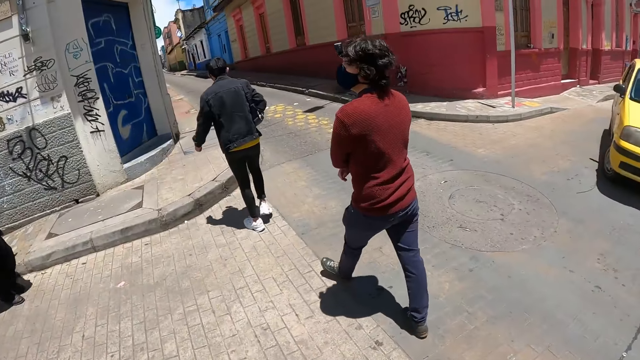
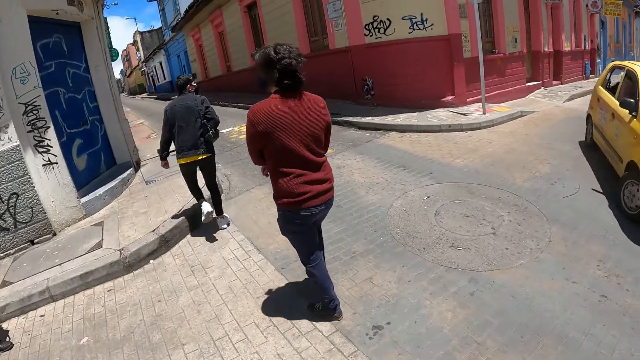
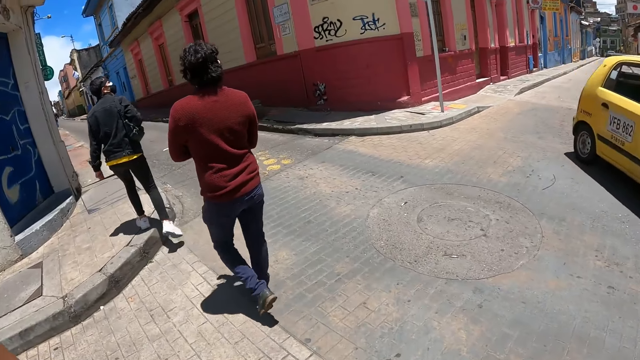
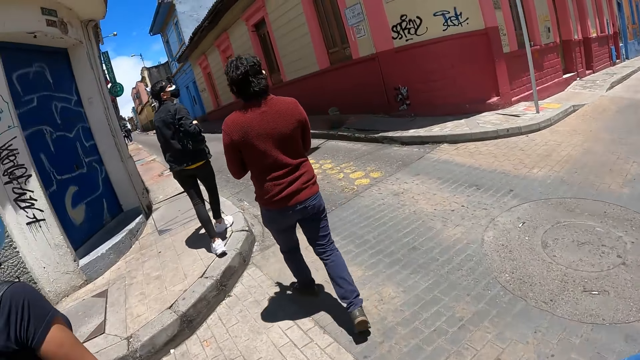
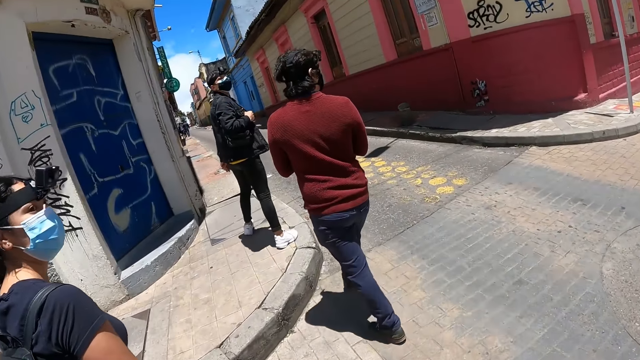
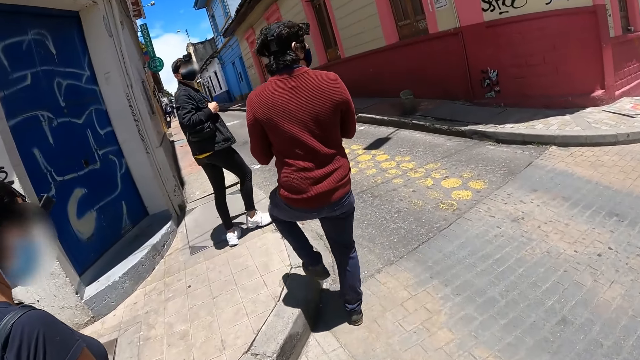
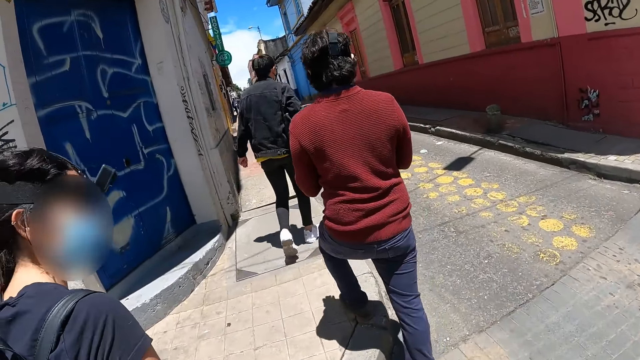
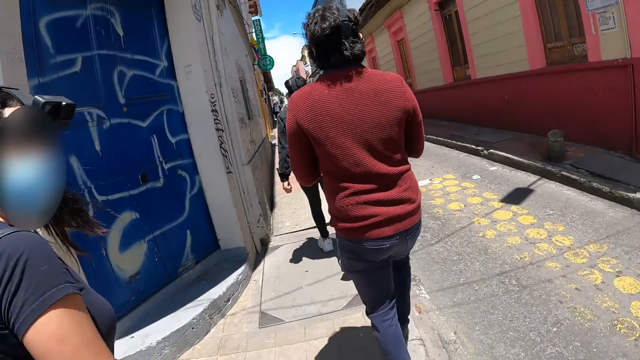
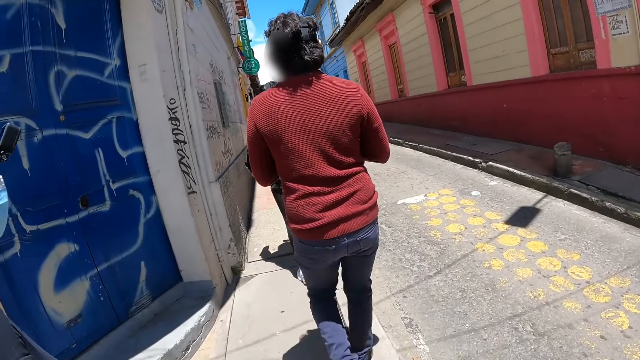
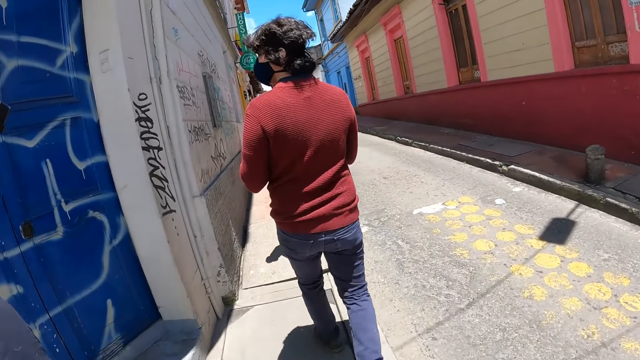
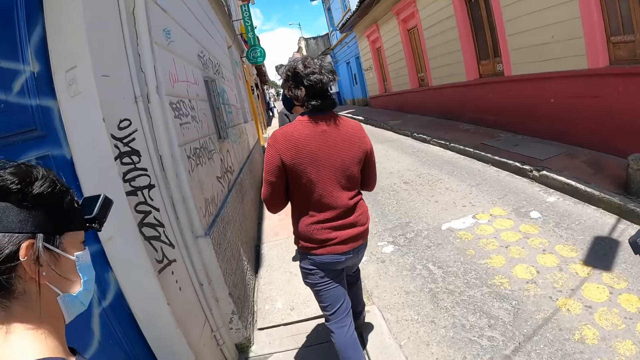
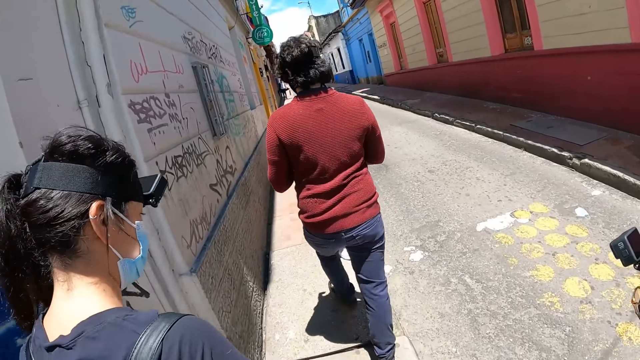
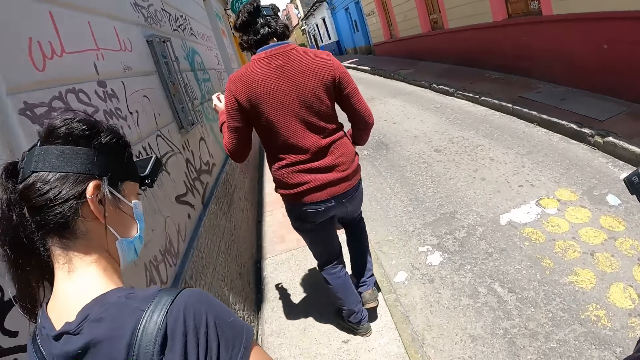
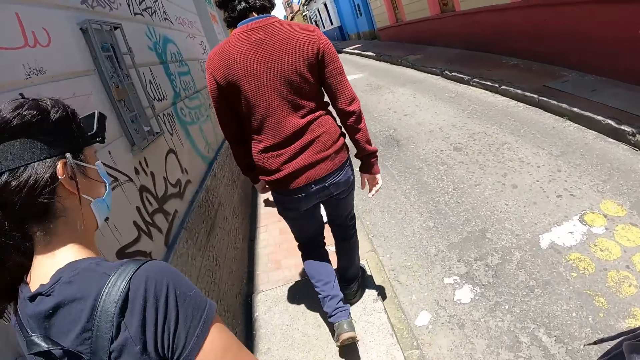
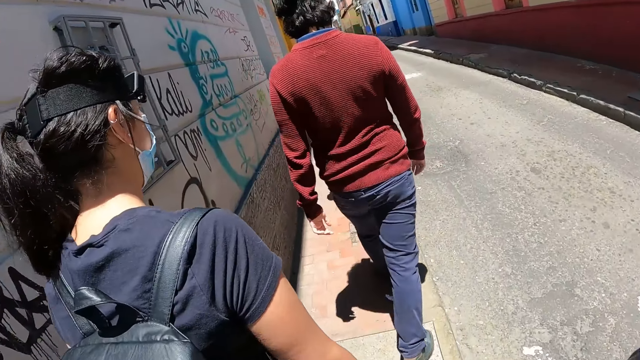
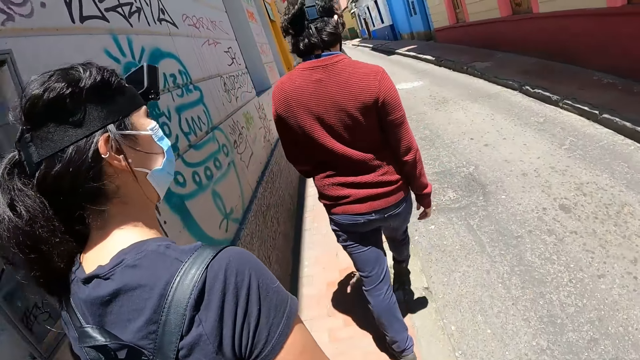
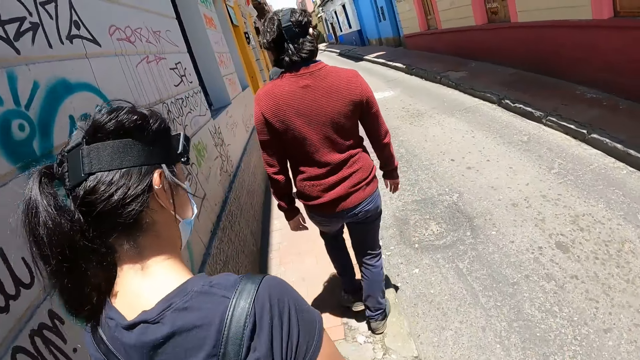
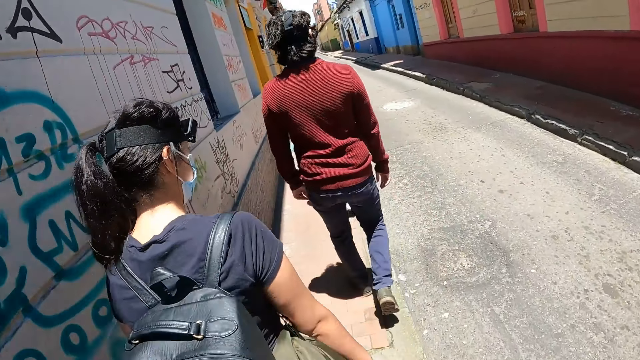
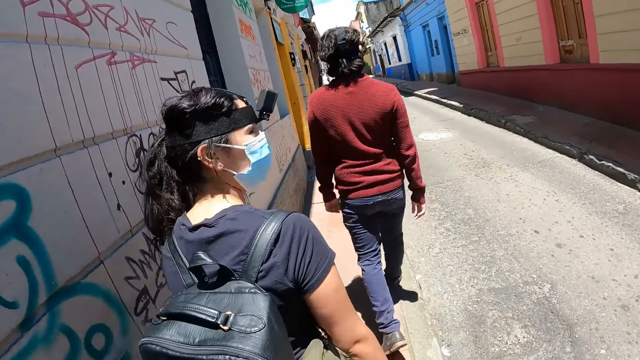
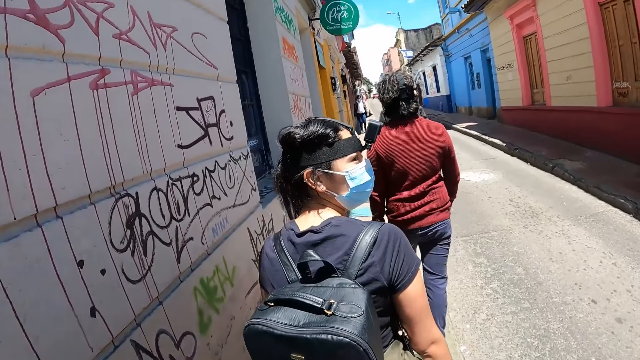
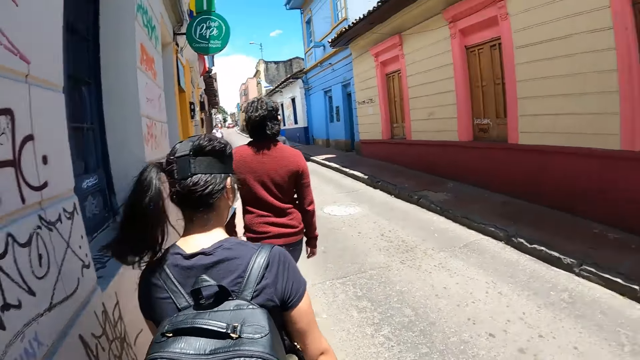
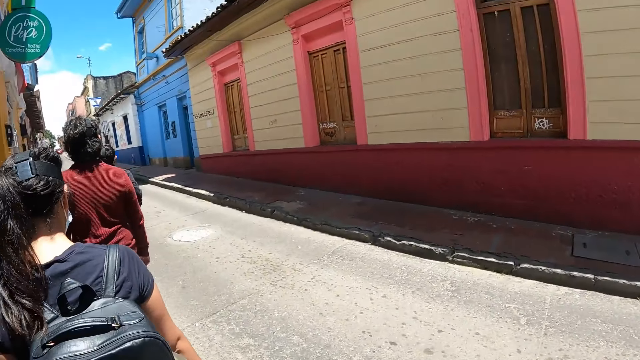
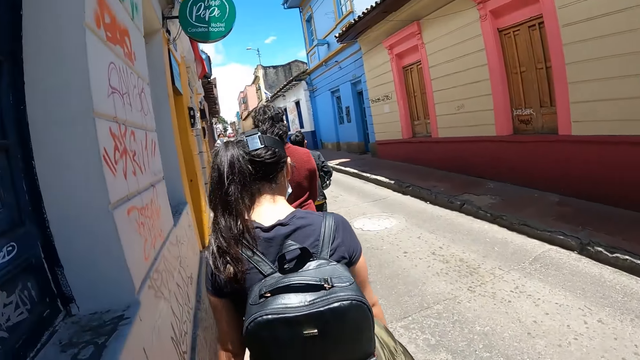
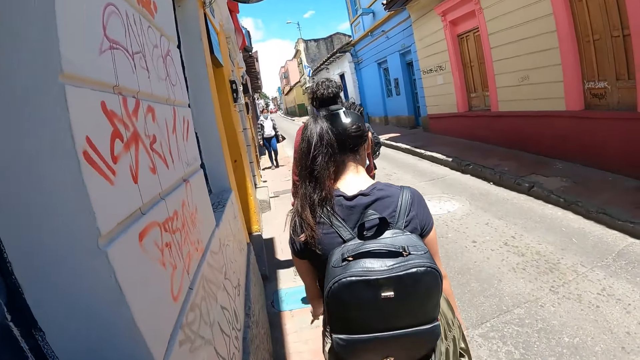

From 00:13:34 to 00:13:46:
The camera wearer crosses the road. They walk on the pathway.

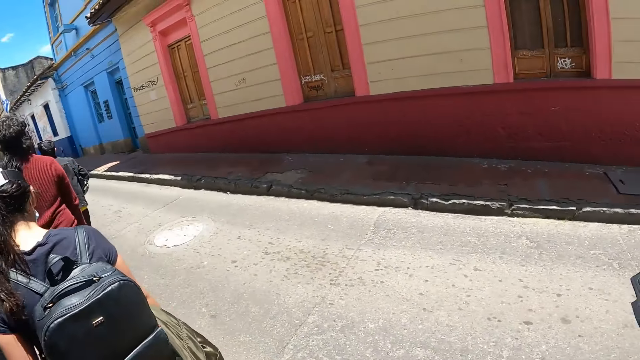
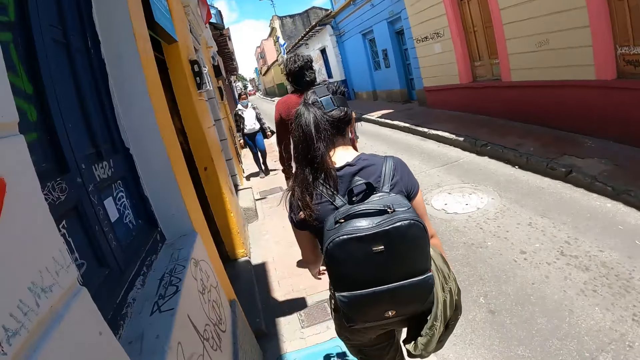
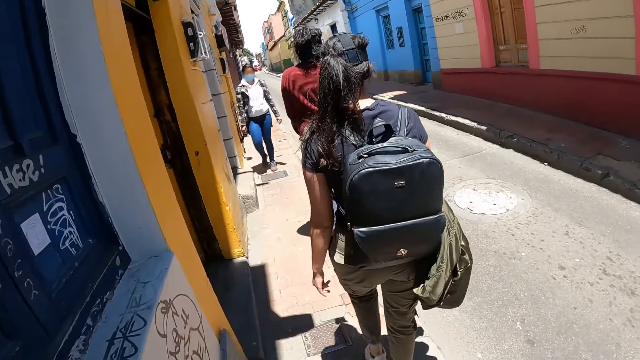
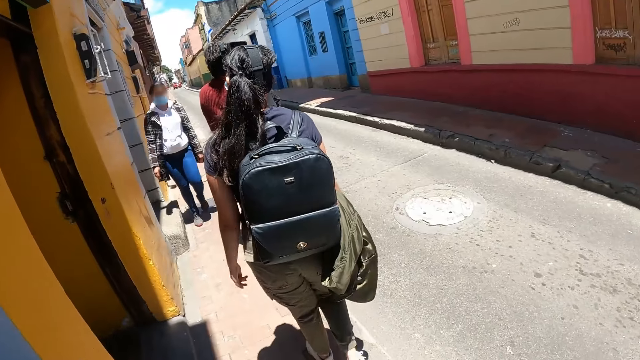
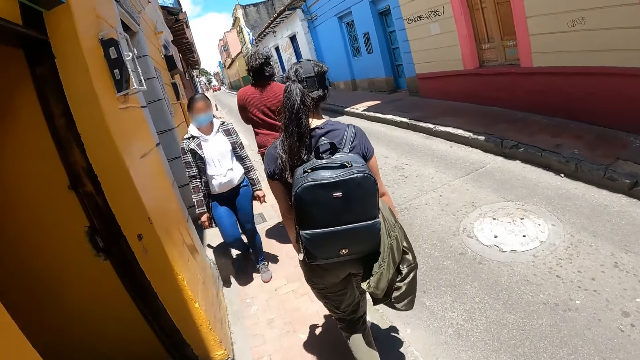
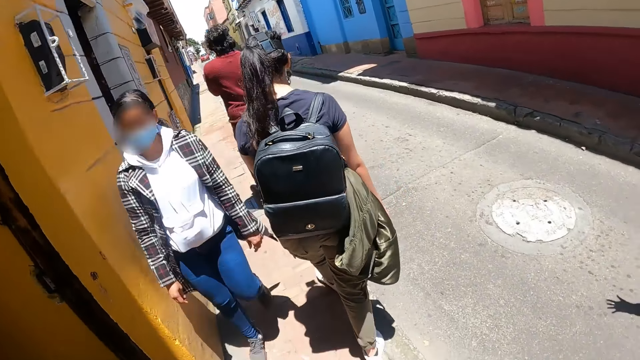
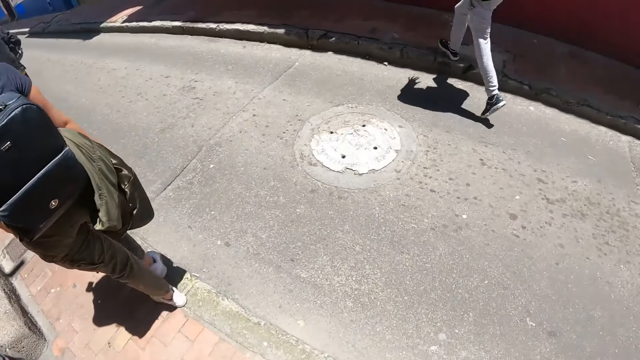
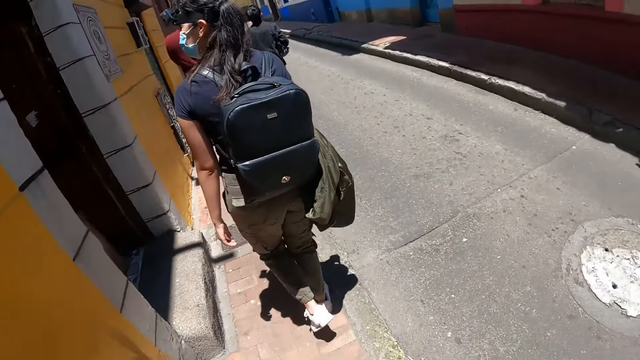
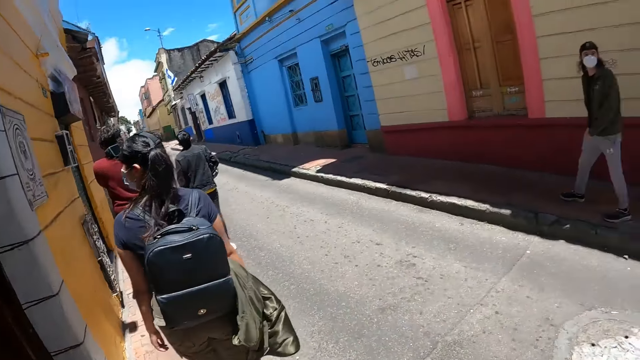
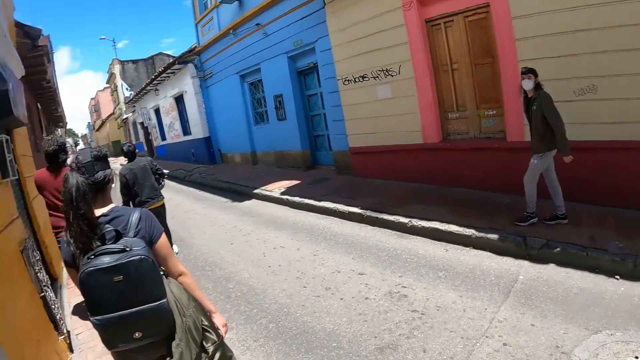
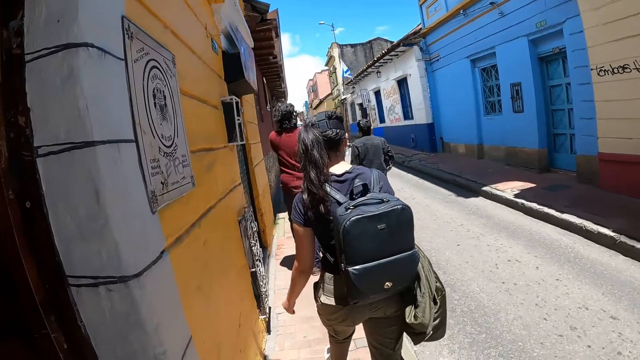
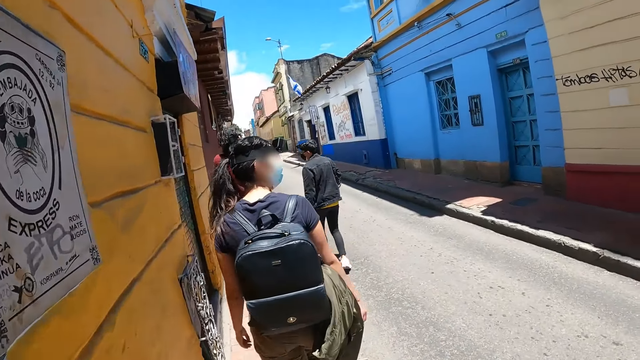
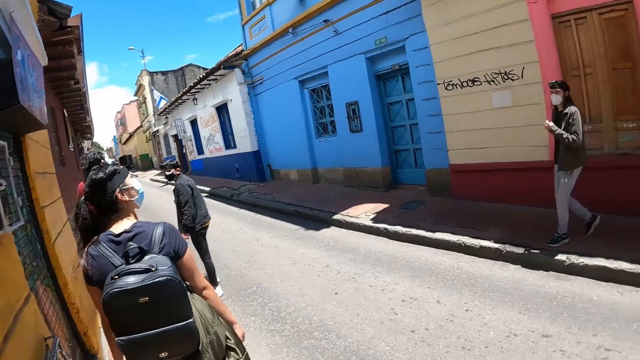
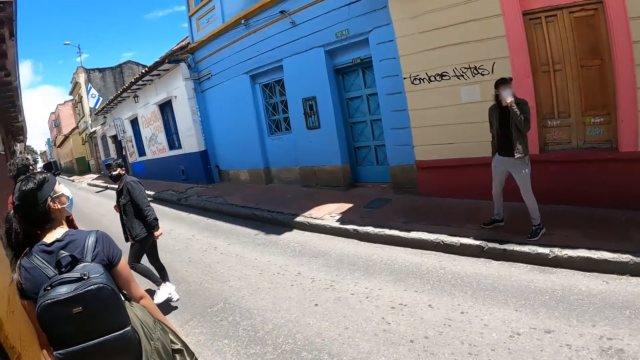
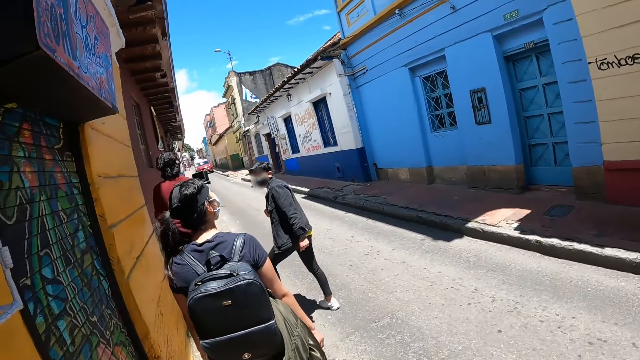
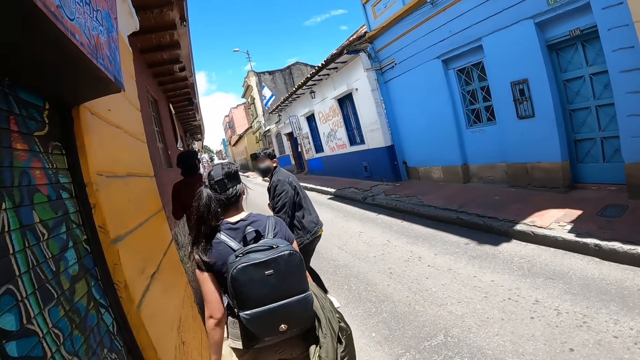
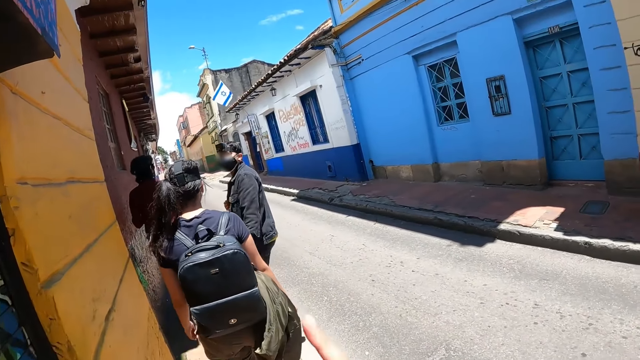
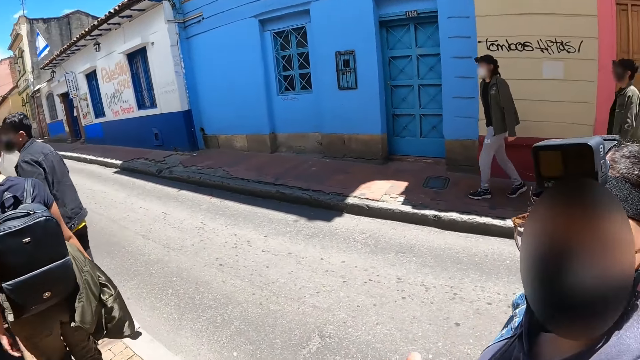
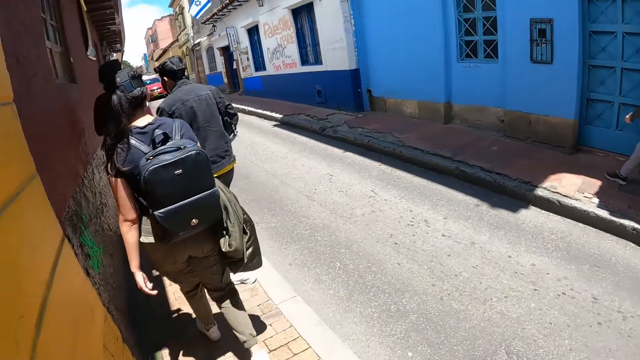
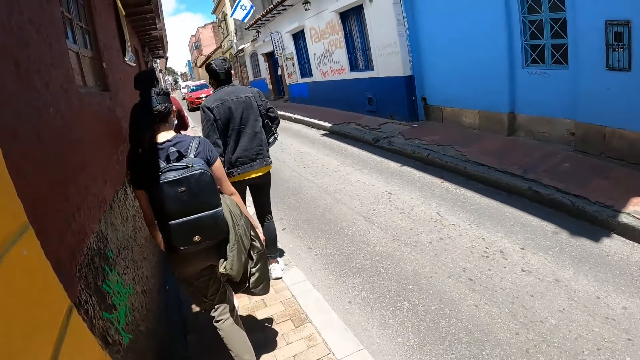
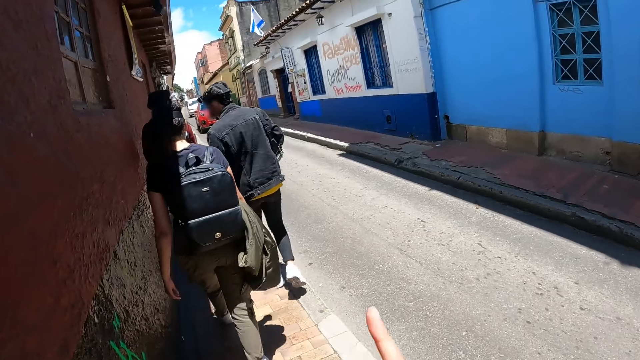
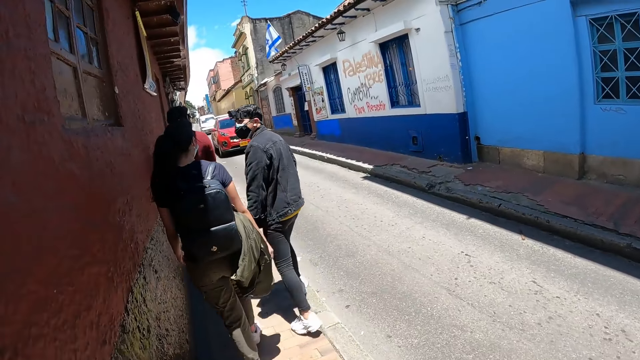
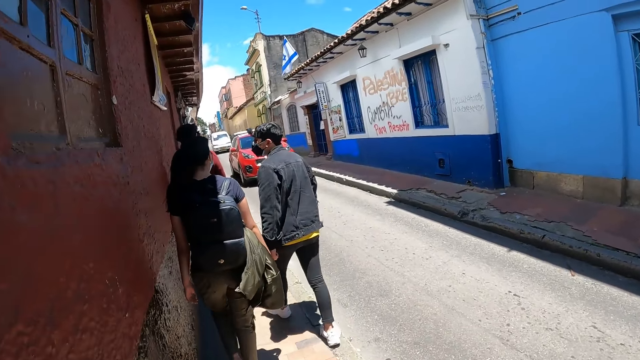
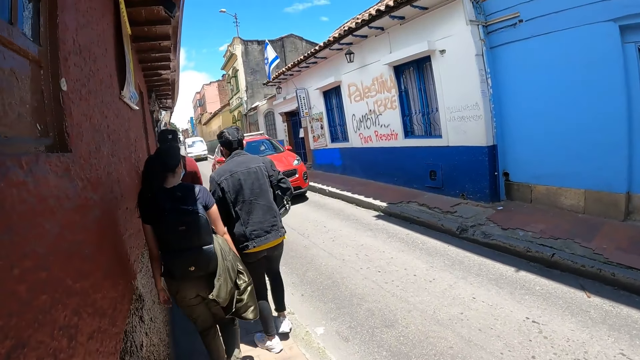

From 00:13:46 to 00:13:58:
A man walks around. The man looks behind. The camera wearer moves the right hand.
